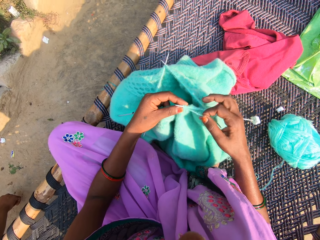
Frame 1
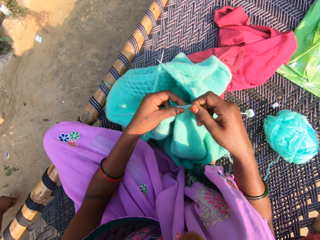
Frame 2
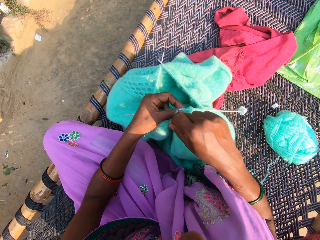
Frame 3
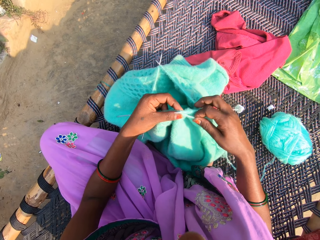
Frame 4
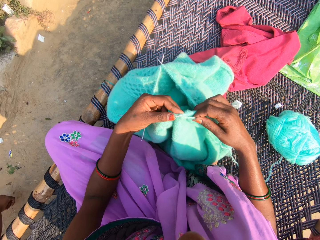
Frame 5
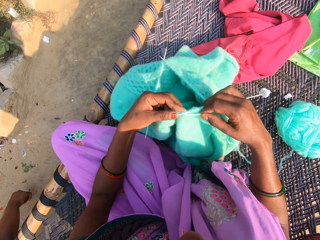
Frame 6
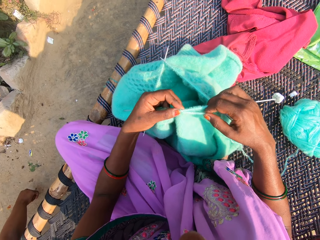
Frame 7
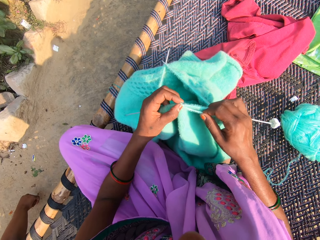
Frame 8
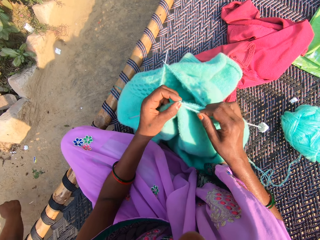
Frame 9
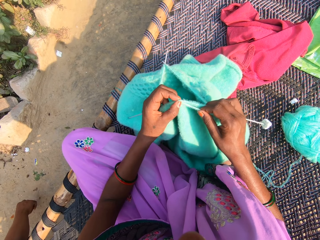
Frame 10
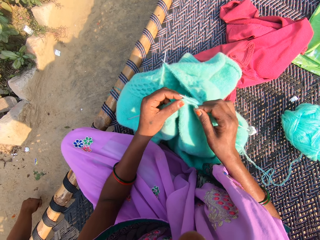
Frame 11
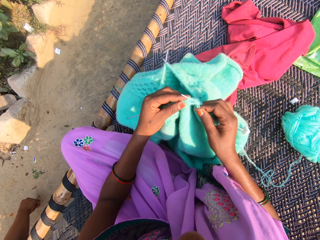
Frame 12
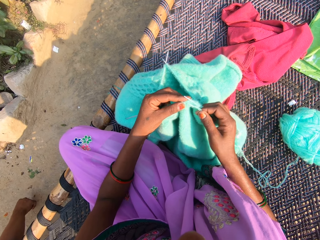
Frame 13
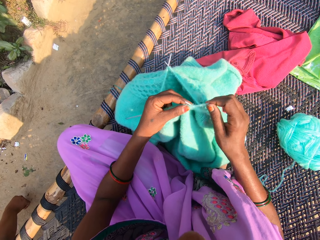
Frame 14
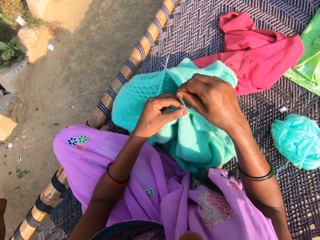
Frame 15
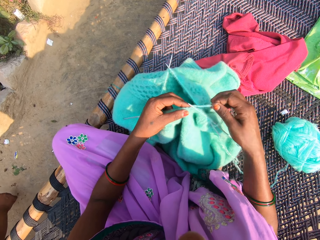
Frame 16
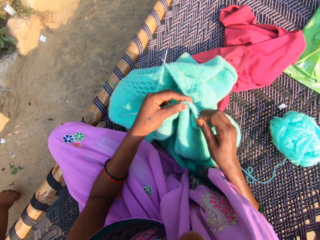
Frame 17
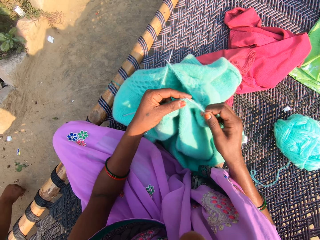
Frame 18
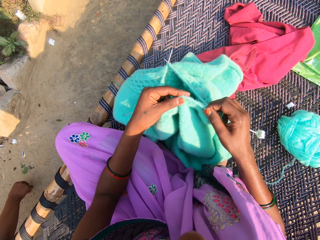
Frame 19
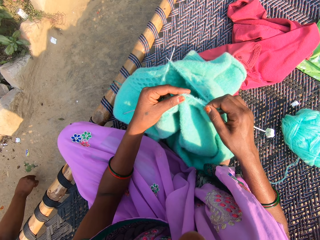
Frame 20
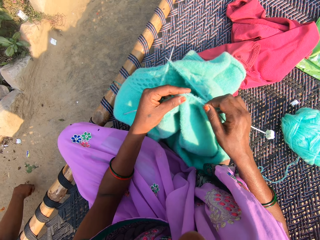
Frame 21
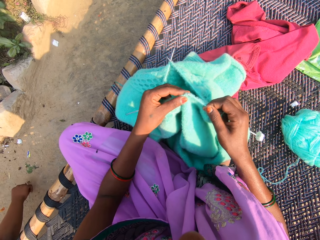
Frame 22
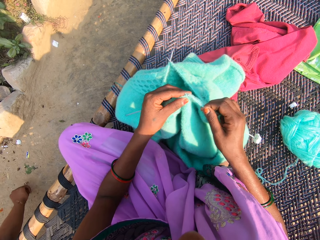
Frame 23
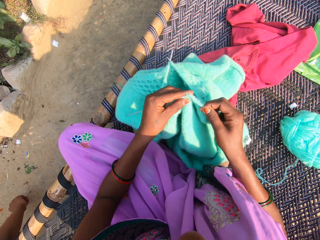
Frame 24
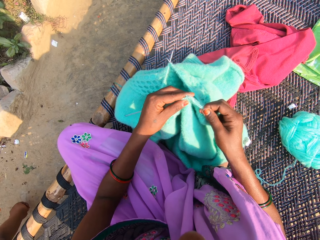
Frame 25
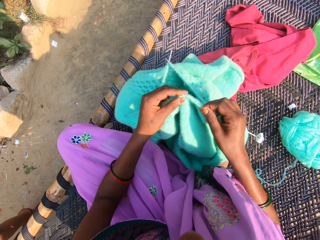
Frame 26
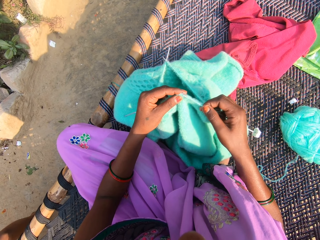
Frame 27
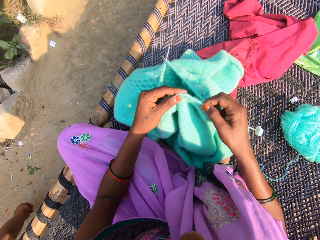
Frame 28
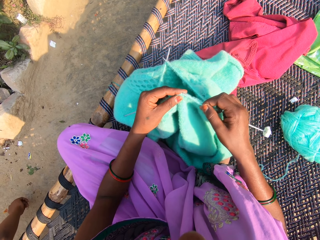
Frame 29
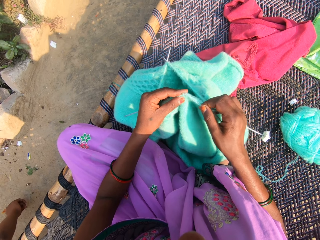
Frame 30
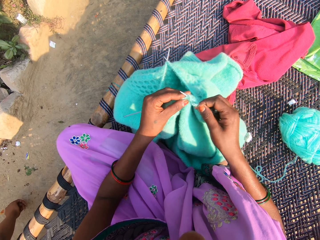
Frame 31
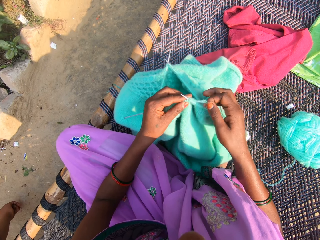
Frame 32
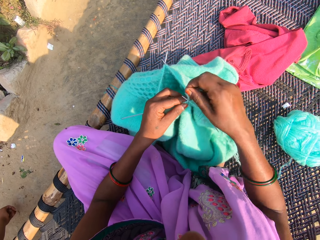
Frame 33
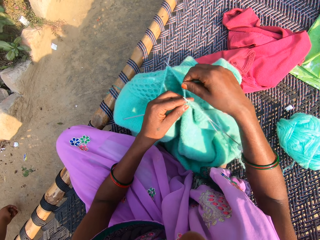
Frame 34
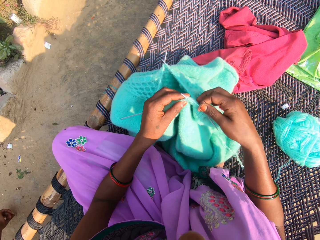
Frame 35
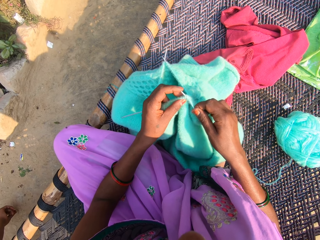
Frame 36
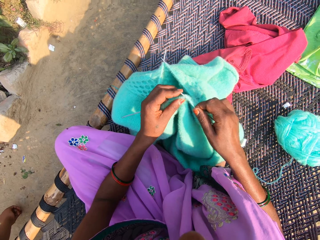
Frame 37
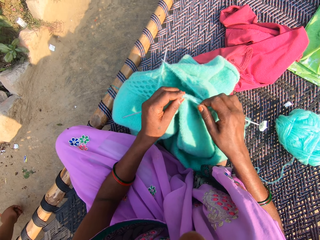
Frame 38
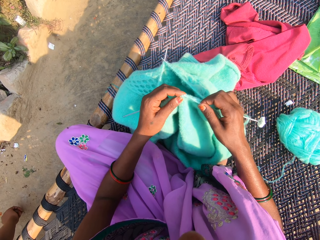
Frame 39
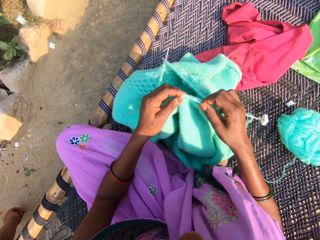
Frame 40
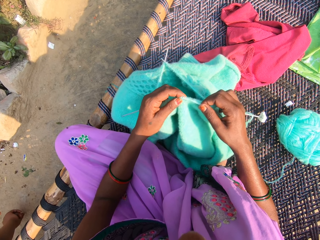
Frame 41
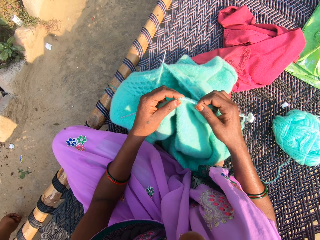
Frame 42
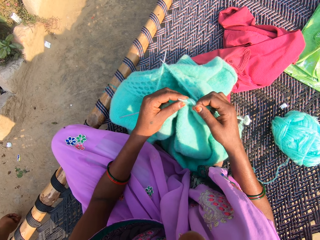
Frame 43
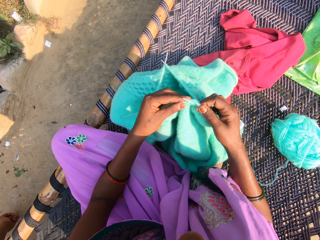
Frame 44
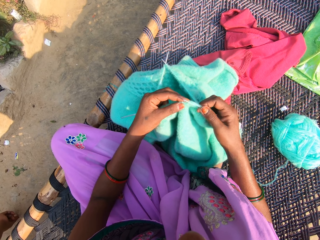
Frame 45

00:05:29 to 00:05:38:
The camera wearer knits the fabric. She rolls the yarn on the needle. She knits the yarn with the needles in her hands. She rolls the yarn on the needle. She knits the yarn with the needles in her hands. She hooks thread with the knitting needle. She rolls the yarn on the needle. She knits the yarn with the needles in her hands. She hooks thread with the knitting needle.

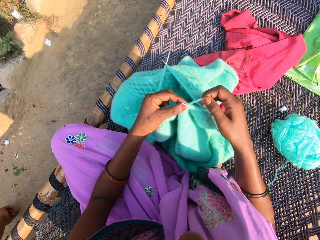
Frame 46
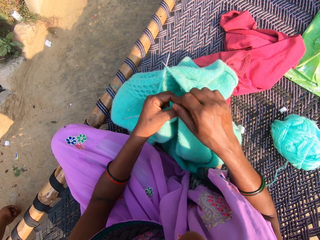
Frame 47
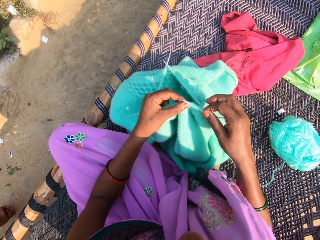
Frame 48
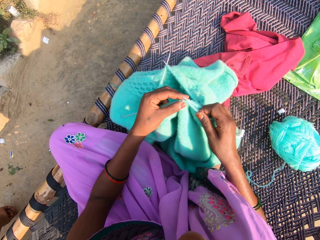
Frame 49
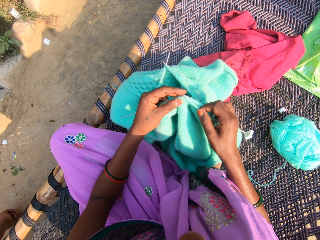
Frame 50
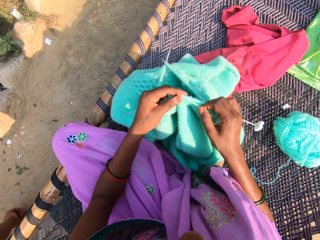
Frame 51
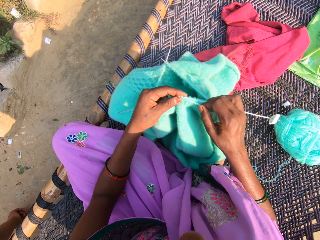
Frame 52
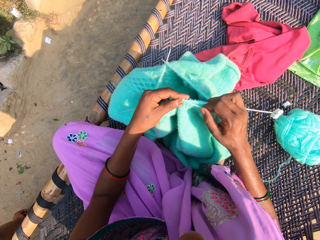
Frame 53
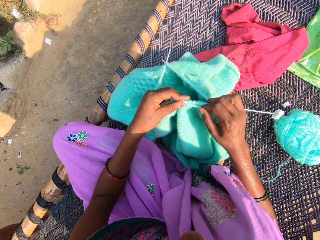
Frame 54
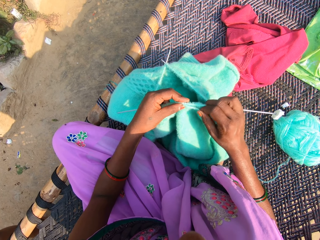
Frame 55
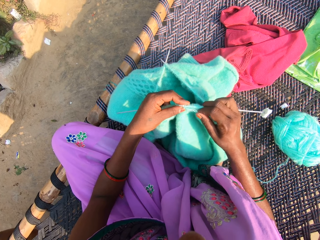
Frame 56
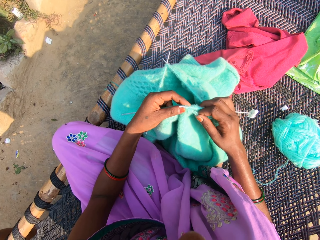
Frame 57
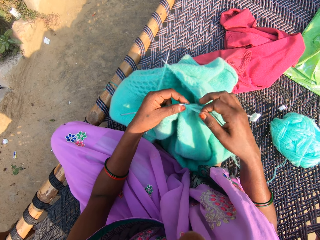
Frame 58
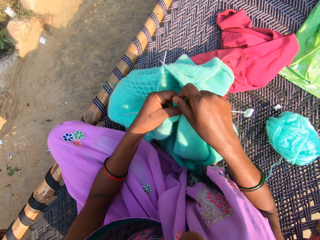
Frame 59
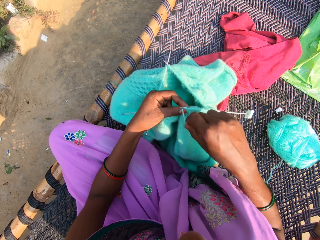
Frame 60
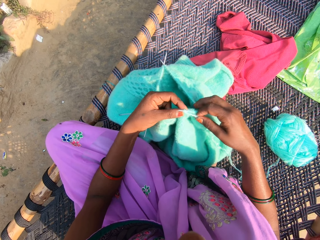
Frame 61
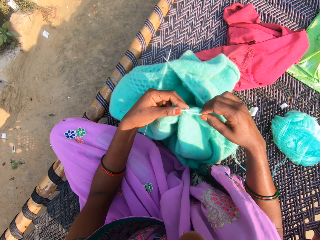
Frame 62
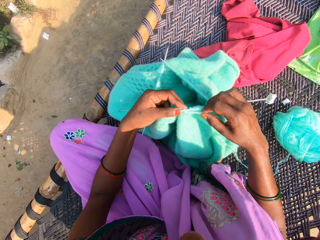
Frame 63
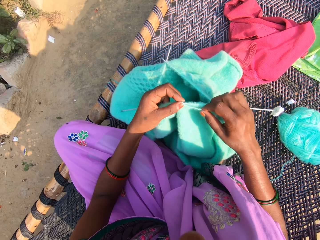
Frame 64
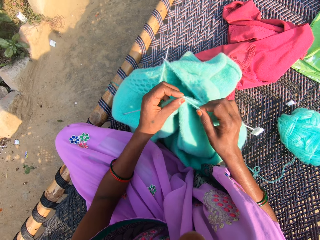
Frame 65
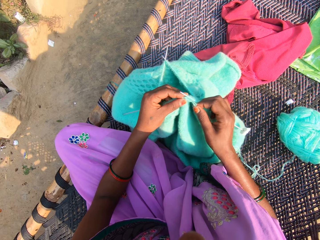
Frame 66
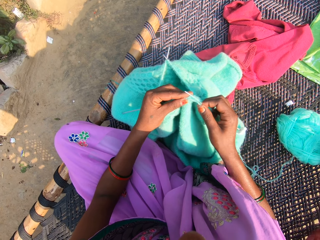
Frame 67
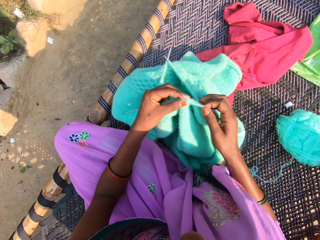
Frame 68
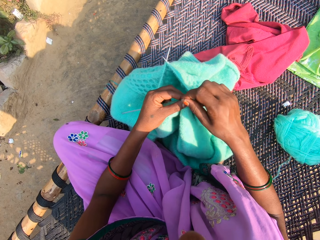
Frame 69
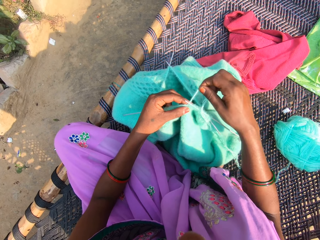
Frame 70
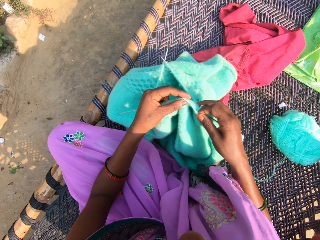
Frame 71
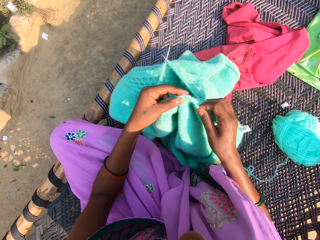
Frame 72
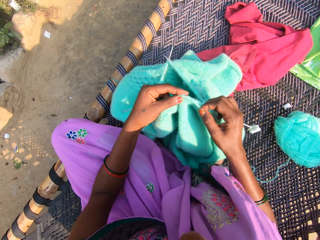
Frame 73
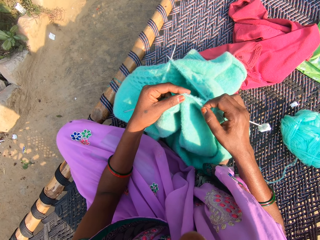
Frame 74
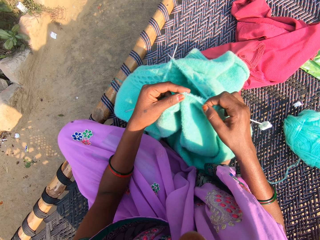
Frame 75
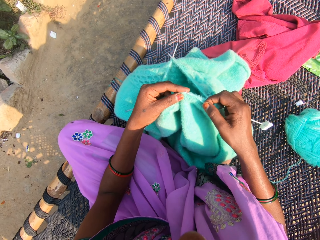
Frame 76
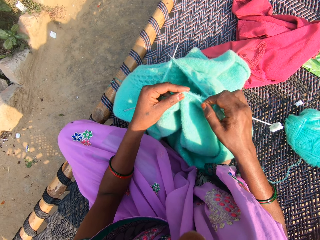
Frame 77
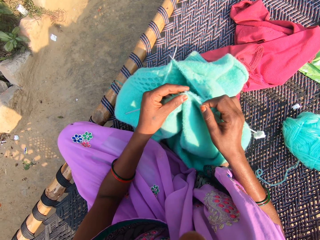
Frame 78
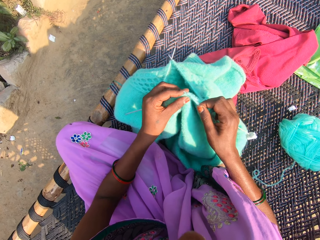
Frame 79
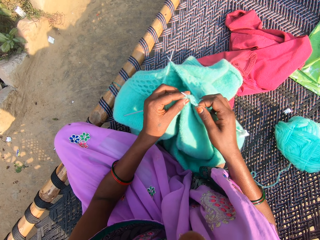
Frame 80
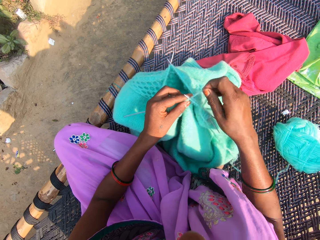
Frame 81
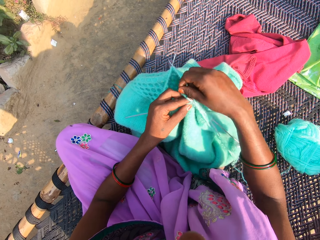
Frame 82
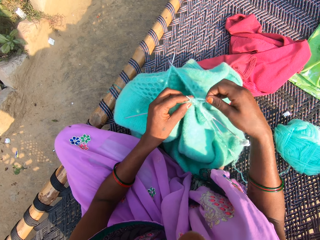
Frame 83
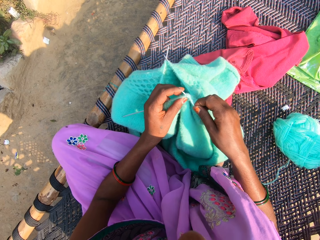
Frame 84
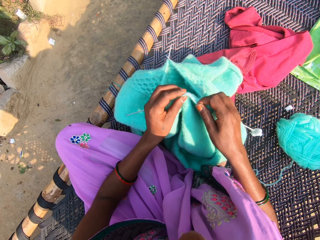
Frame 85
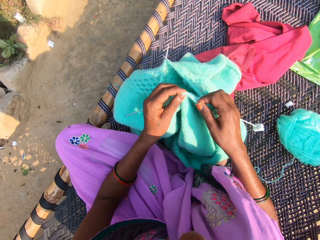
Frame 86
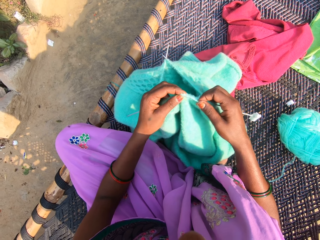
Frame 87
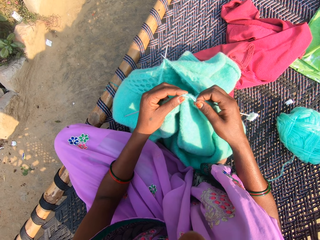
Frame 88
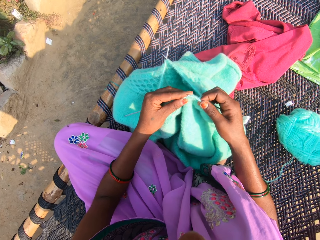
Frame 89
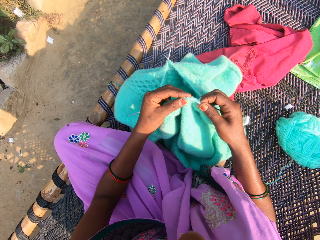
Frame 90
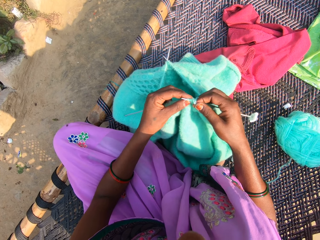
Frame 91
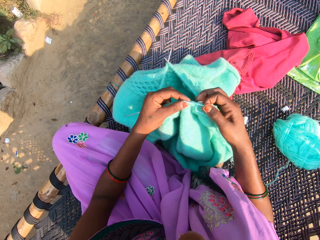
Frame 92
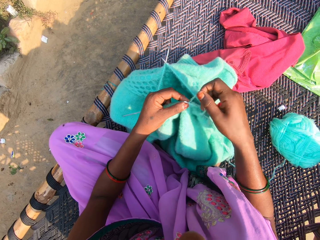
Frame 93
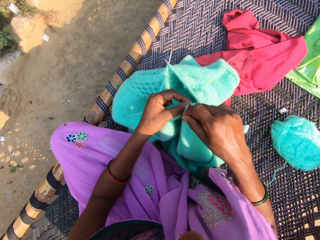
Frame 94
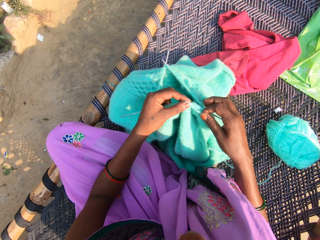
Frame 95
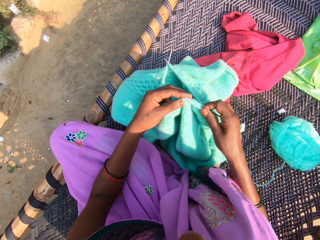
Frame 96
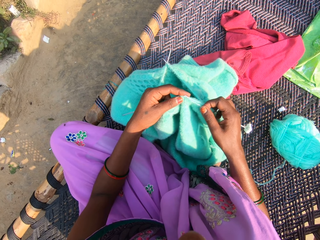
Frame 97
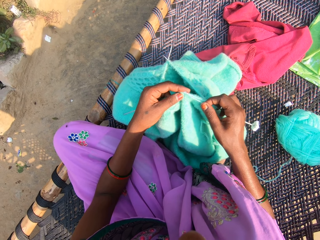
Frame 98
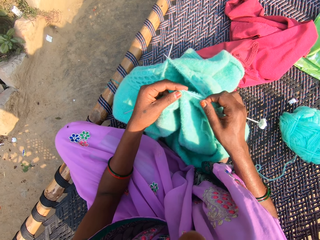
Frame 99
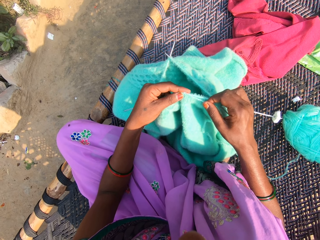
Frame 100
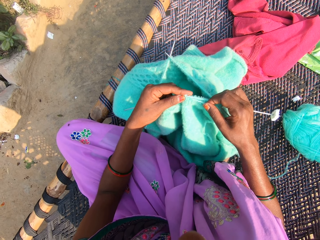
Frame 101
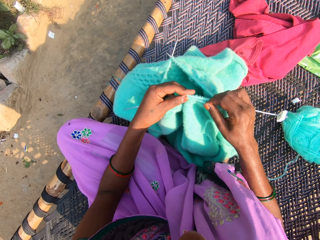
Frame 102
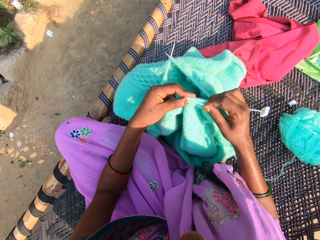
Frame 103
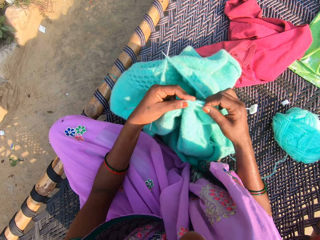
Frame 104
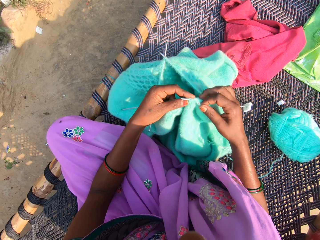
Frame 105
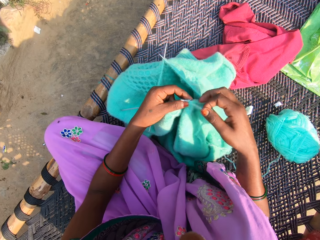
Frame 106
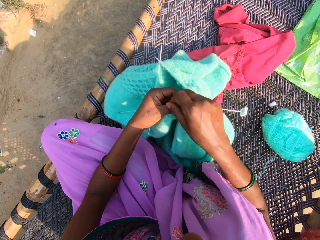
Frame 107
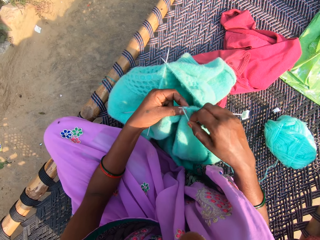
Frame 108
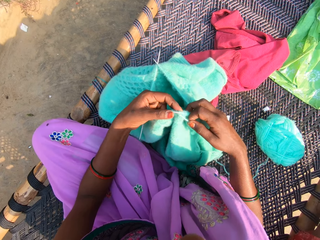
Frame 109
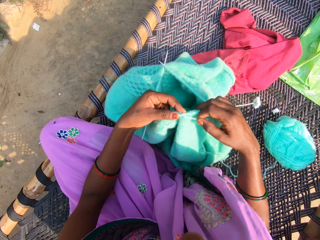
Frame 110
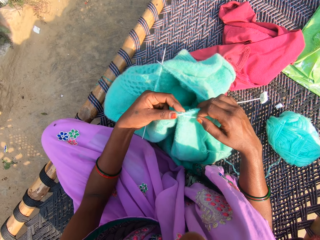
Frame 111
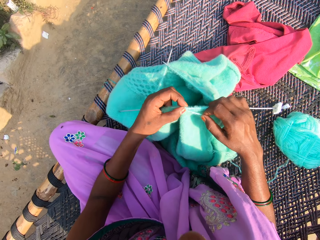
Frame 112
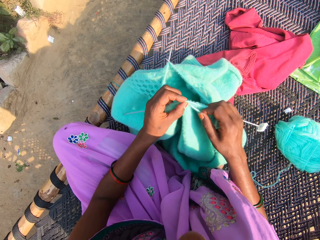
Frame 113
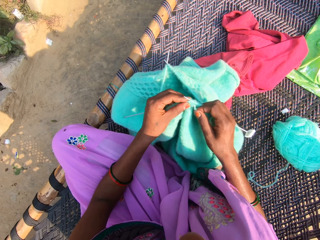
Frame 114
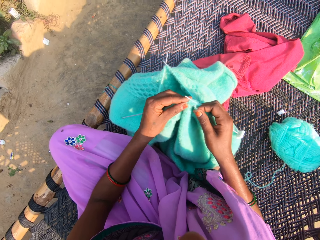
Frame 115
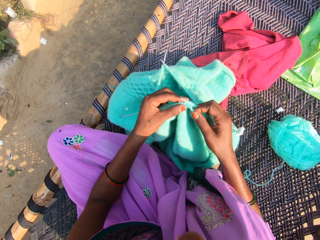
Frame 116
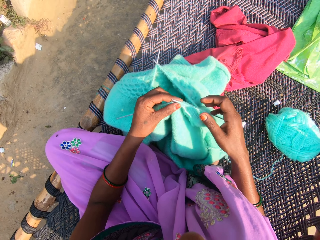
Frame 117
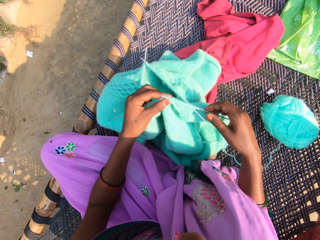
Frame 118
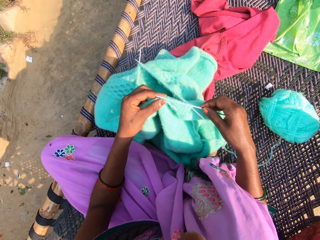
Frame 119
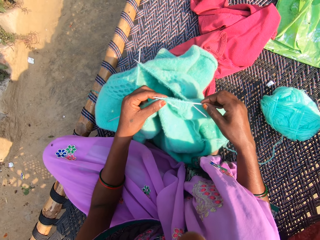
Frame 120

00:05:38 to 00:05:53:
The camera wearer rolls the yarn on the needle. She hooks thread with the knitting needle. She knits the yarn with the needles in her hands. She holds the fabric and holds a knitting thread. She rolls the yarn on the needle. She knits the yarn with the needles in her hands. She hooks thread with the knitting needle. She rolls the yarn on the needle. She knits the yarn with the needles in her hands. She rolls the yarn on the needle. She knits the yarn with the needles in her hands. She hooks thread with the knitting needle. She rolls the yarn on the needle. She knits the yarn with the needles in her hands. She holds the knitting needles. She rolls the yarn on the needle. She holds the knitting needles. She knits the yarn with the needles in her hands.
